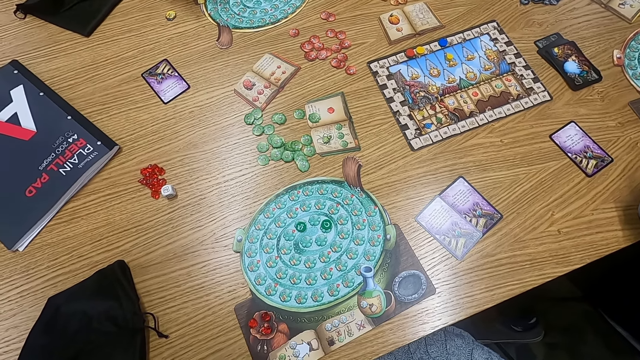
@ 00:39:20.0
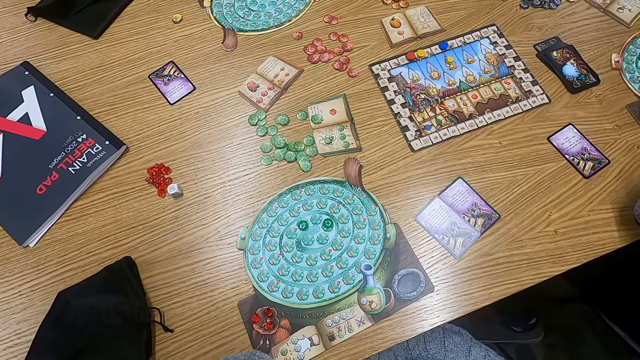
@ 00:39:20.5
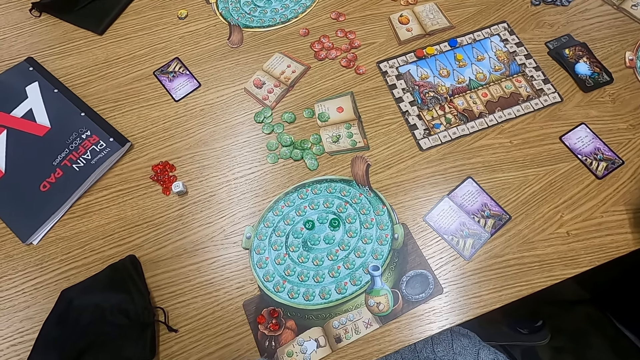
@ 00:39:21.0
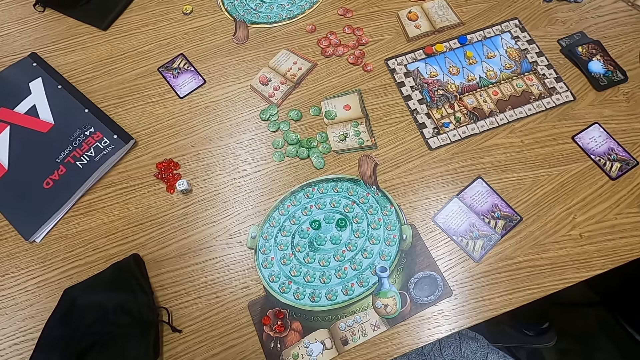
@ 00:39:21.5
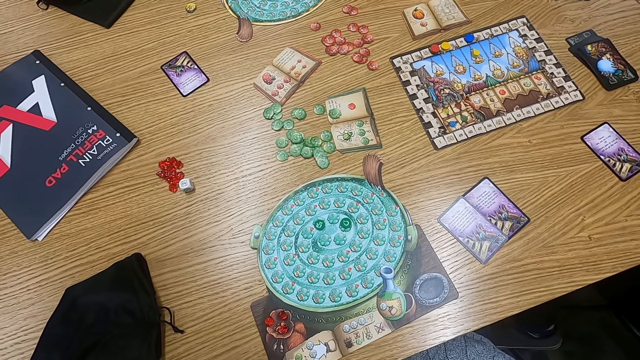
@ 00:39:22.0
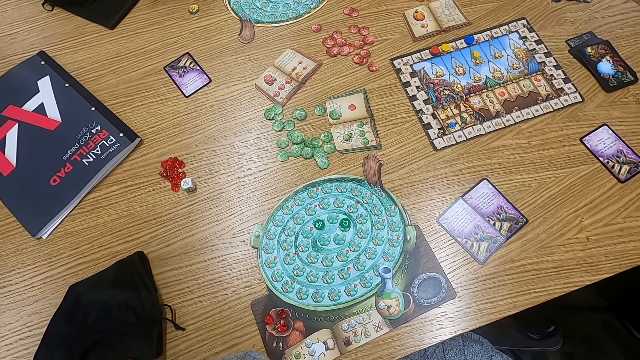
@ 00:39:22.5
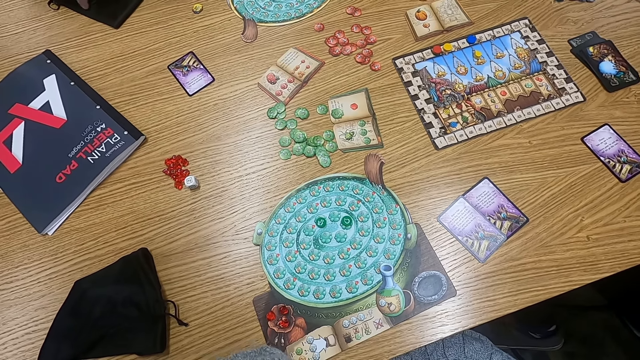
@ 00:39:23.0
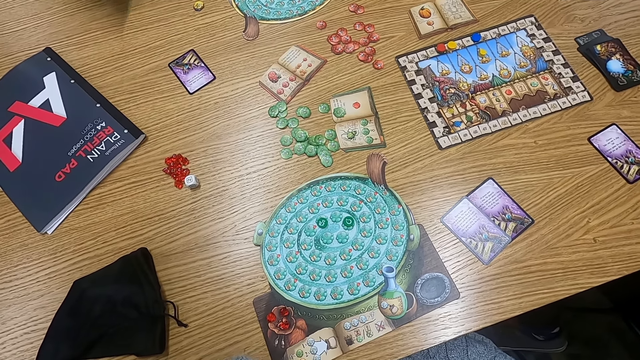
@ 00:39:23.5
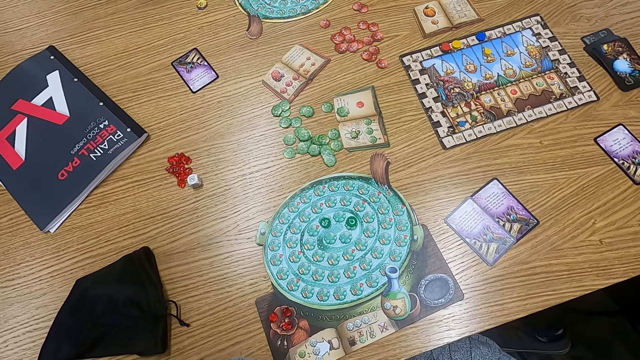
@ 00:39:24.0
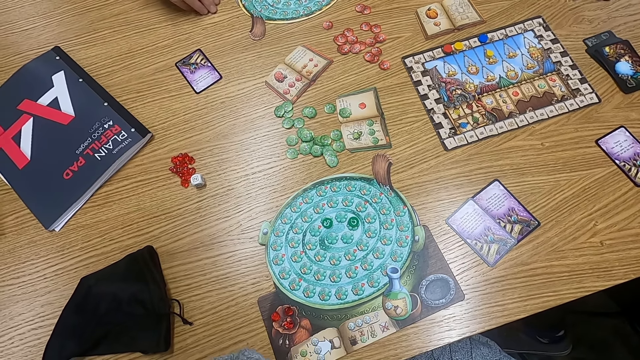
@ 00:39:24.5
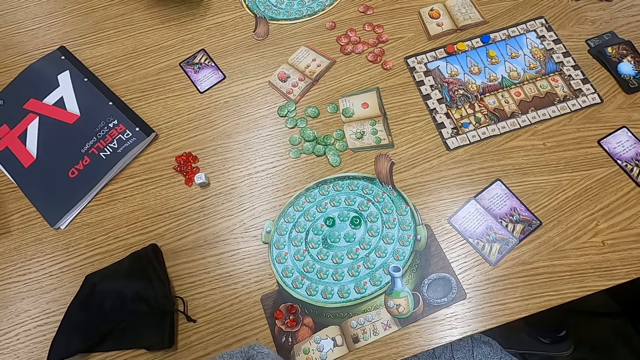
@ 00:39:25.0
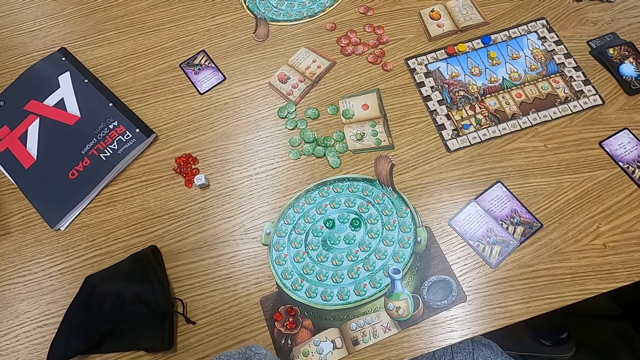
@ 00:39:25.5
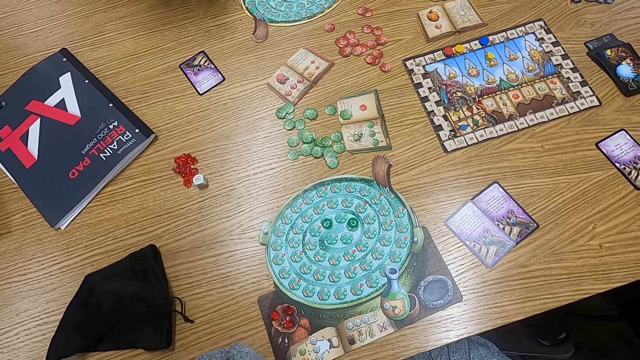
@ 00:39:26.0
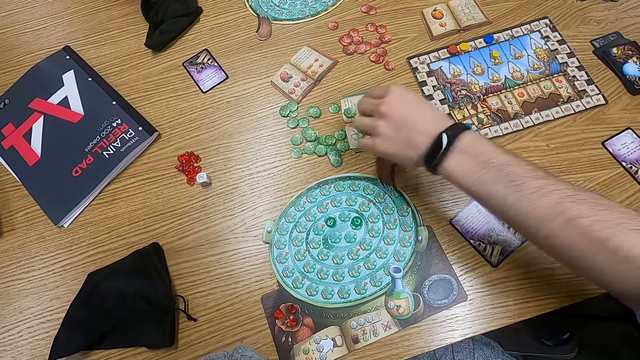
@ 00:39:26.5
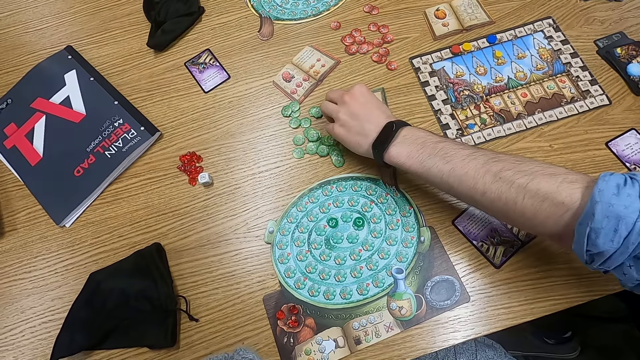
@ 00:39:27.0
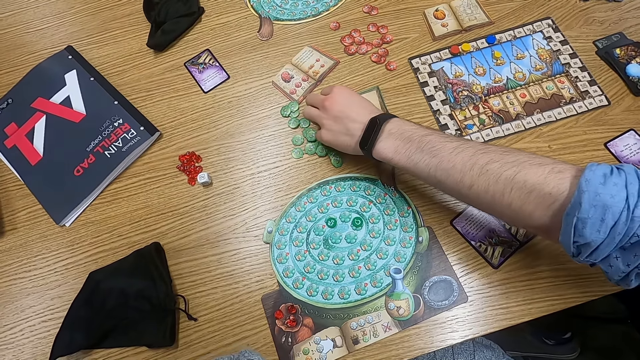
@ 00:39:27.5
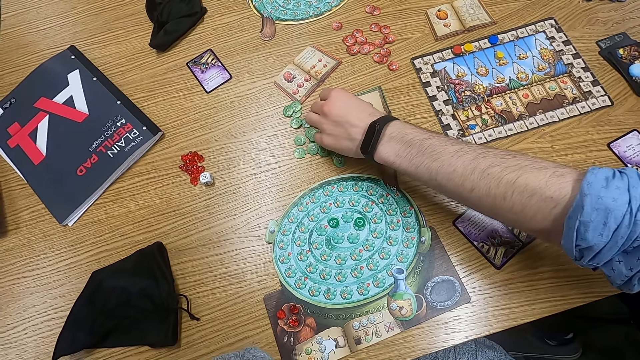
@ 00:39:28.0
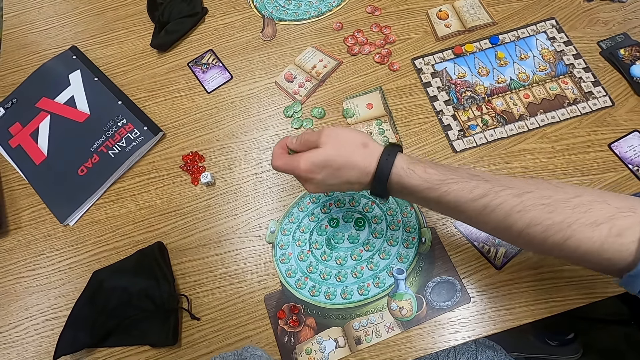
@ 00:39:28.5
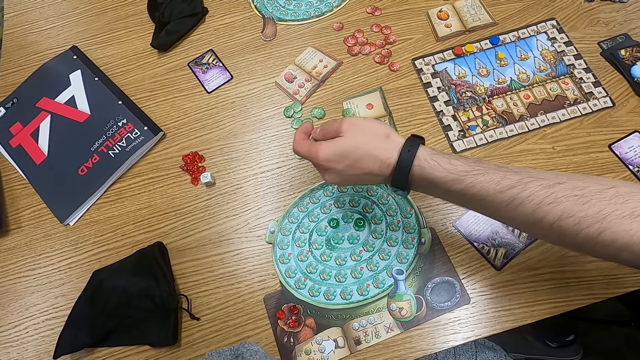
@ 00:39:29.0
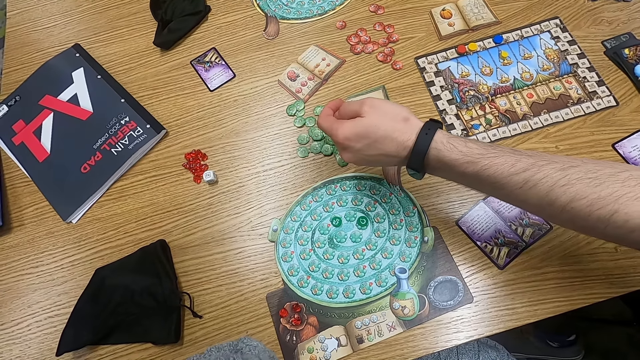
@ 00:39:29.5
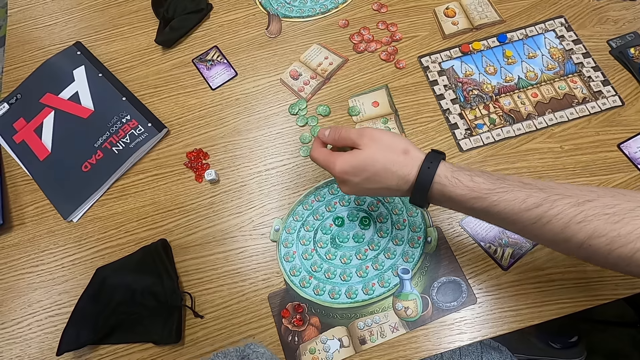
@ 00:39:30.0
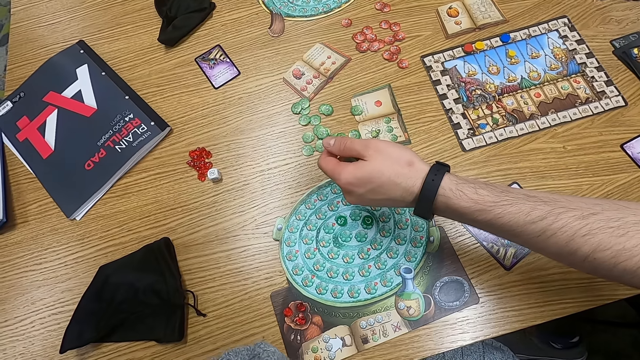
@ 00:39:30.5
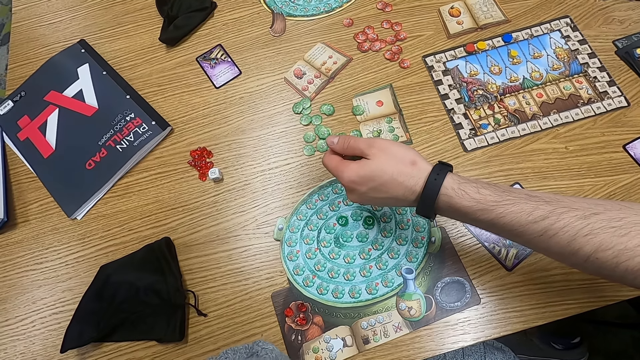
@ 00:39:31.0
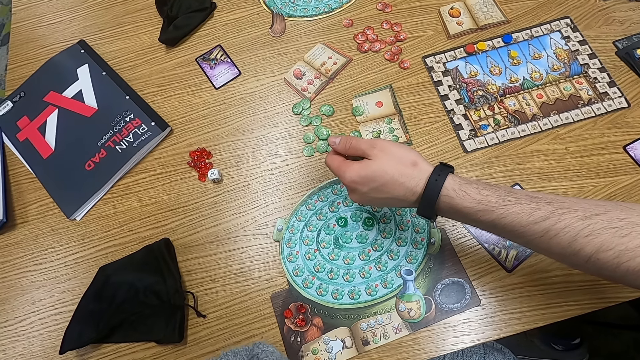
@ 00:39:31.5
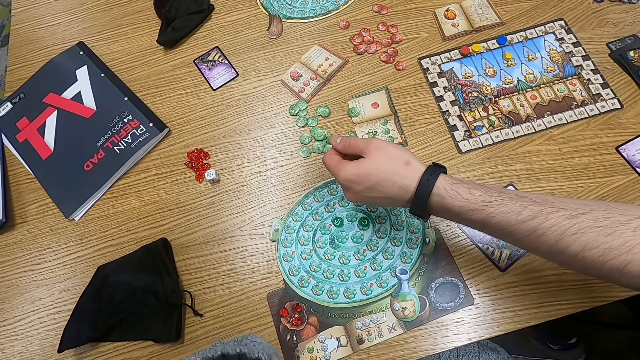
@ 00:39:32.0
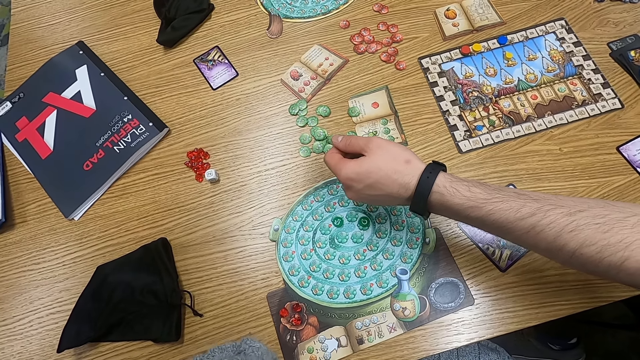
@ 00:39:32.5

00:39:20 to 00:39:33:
The camera wearer holds a point token on the table. A man picks a counter.

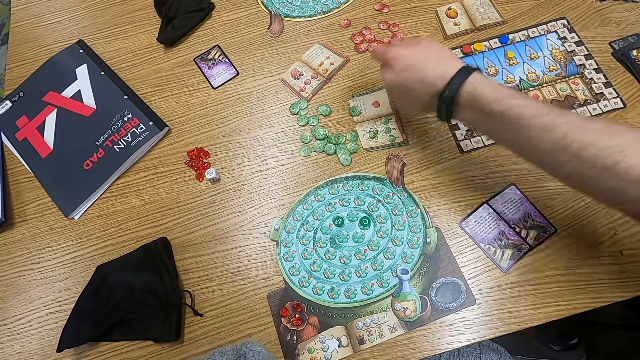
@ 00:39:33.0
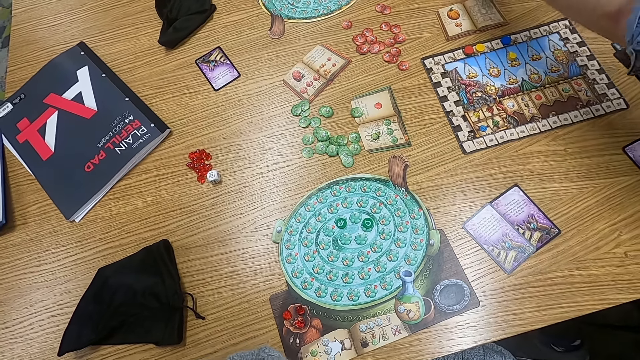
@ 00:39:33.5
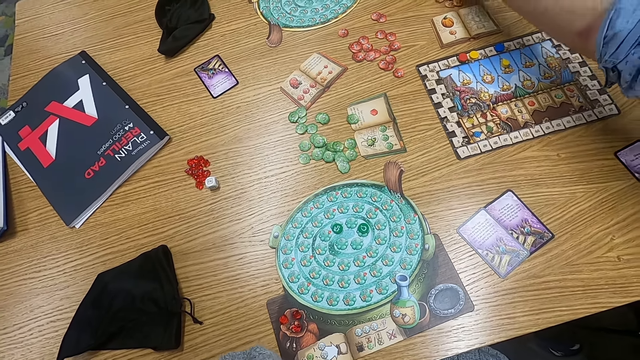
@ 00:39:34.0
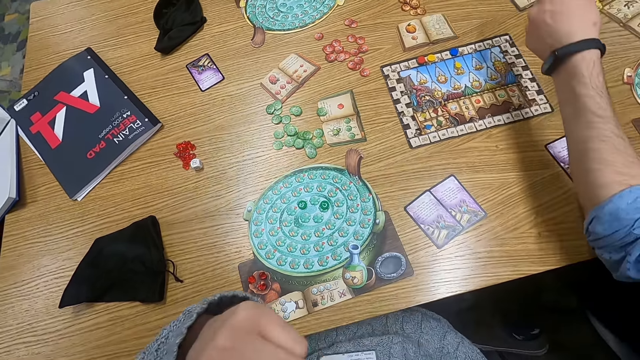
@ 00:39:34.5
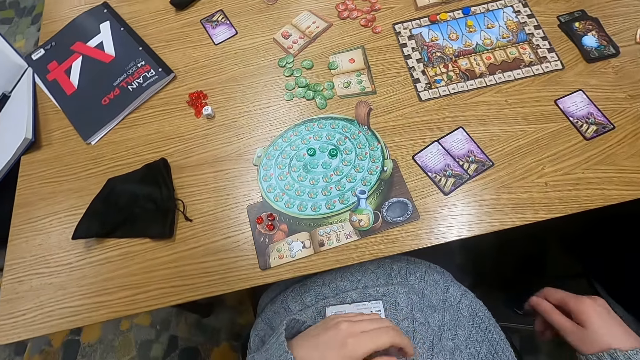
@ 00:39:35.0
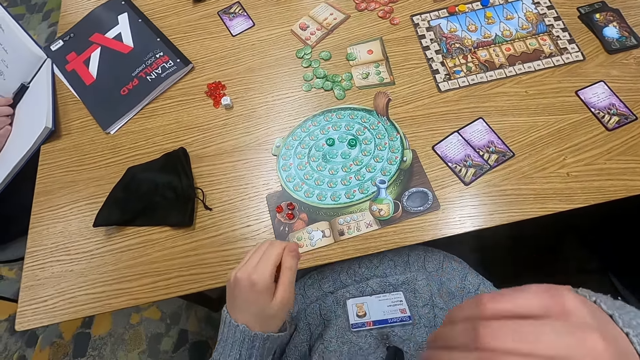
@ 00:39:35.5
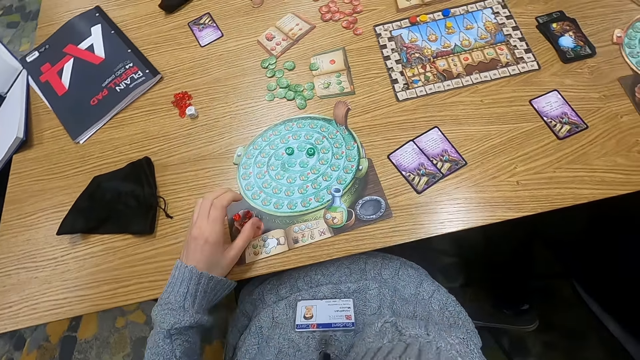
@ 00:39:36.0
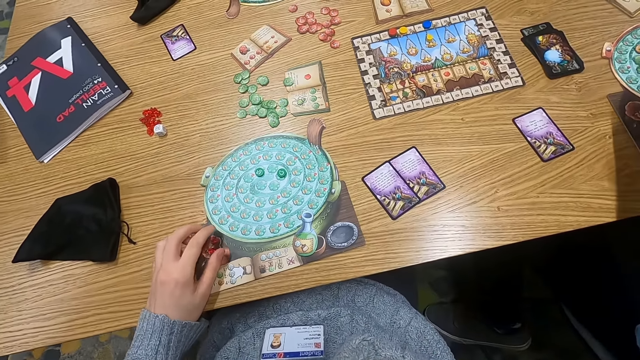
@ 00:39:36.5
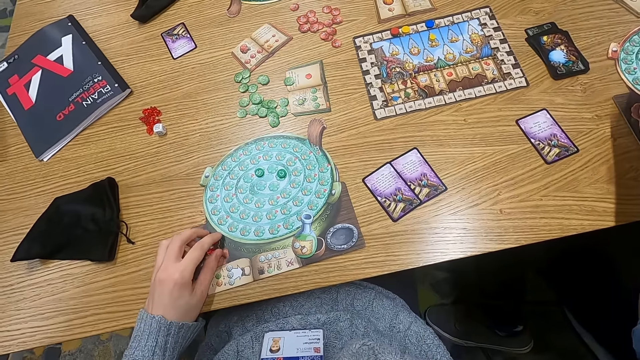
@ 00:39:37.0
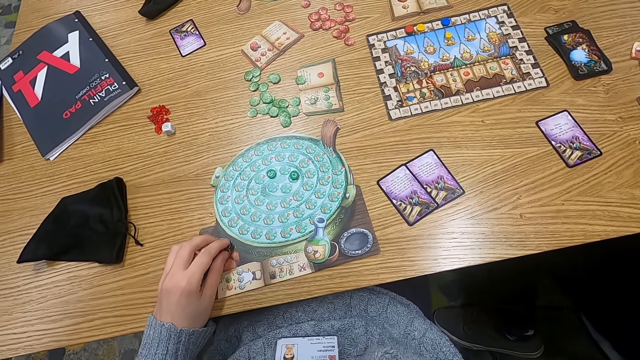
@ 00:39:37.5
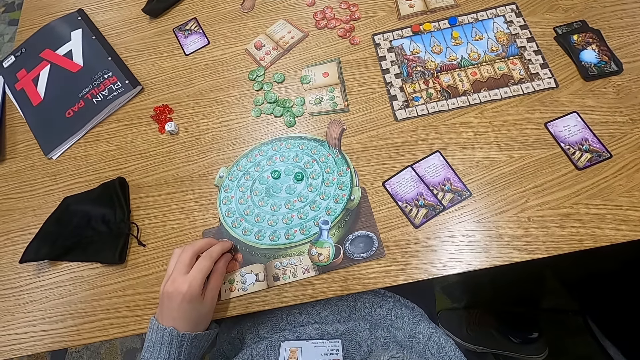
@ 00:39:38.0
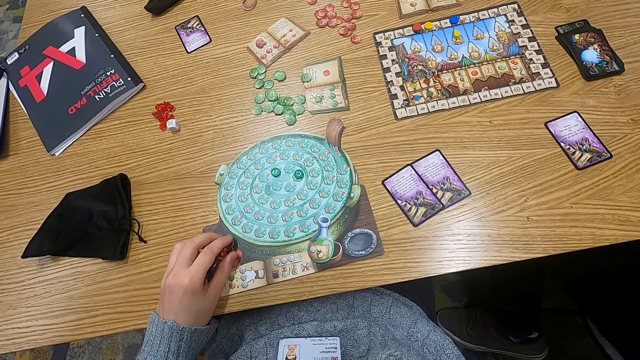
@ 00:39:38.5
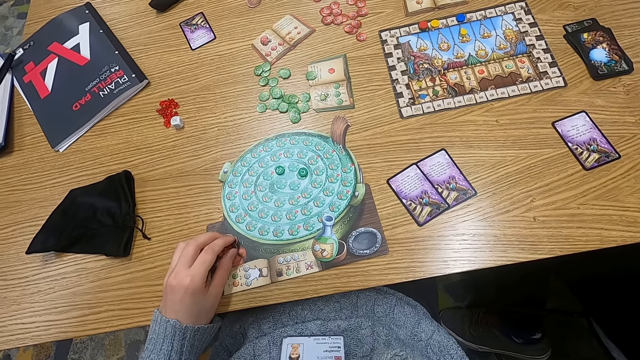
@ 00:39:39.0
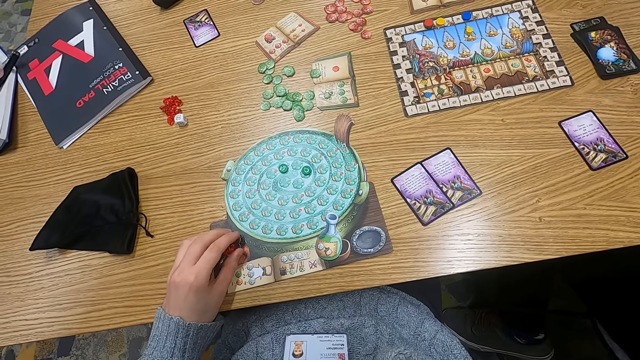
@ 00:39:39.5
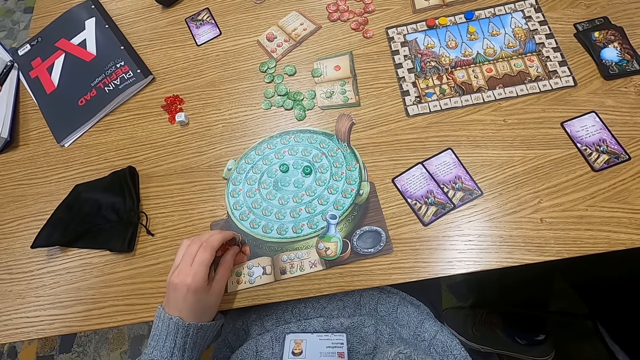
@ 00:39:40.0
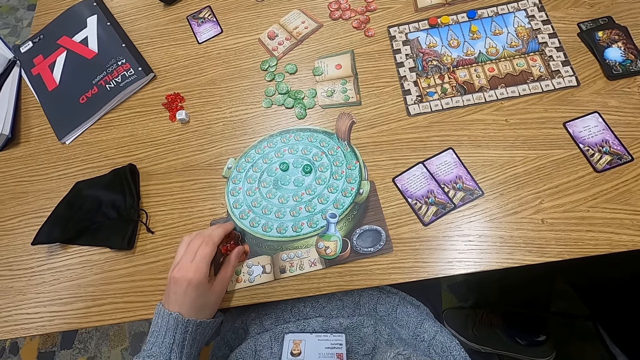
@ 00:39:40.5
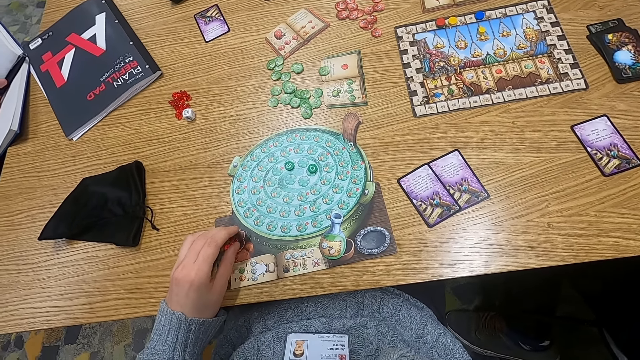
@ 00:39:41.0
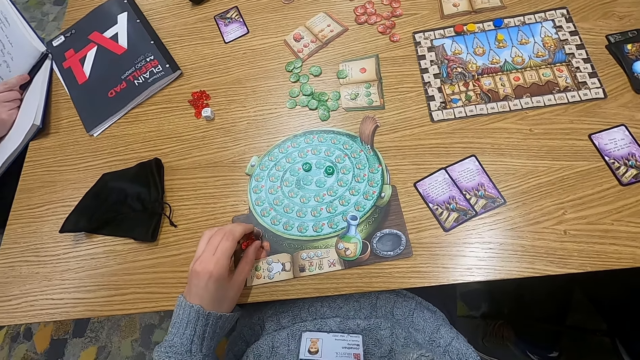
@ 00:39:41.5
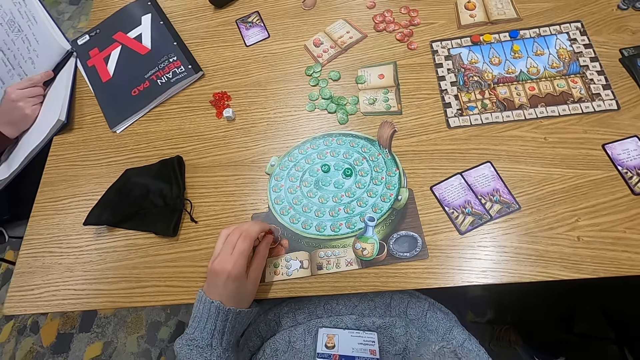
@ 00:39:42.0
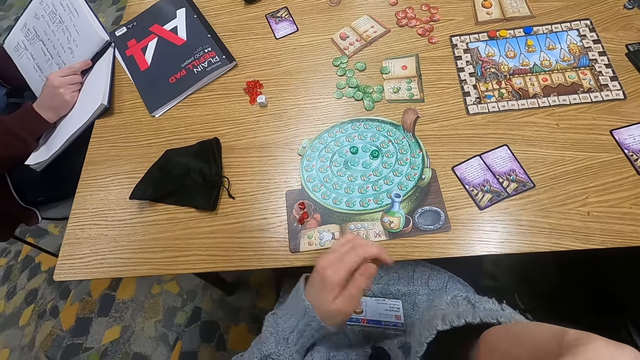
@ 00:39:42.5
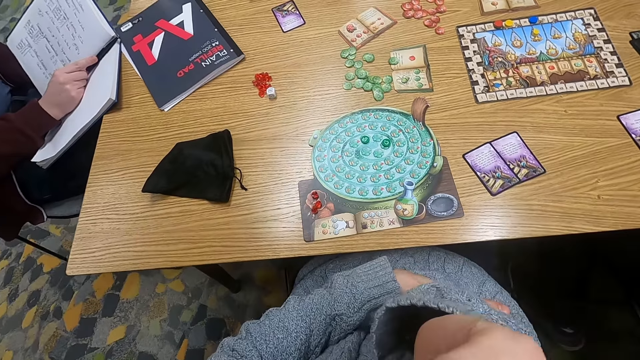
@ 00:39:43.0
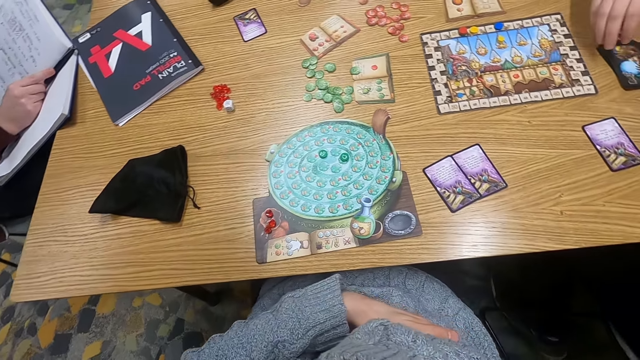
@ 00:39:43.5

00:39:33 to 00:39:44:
The camera wearer turns to the side. They hold point tokens on the table. They touch spheres. A man holds a pen. The camera wearer turns to the side.
